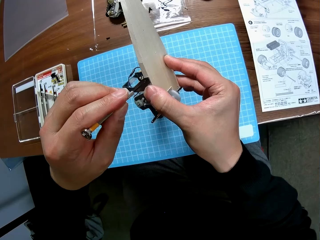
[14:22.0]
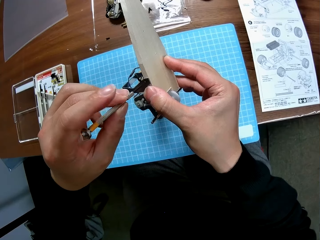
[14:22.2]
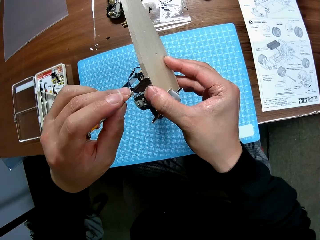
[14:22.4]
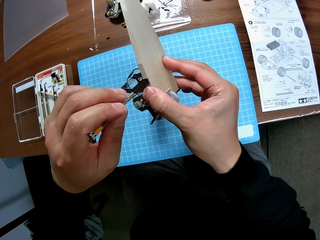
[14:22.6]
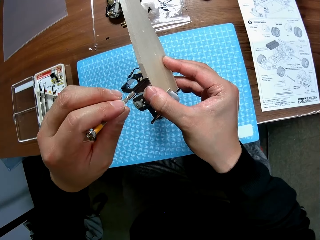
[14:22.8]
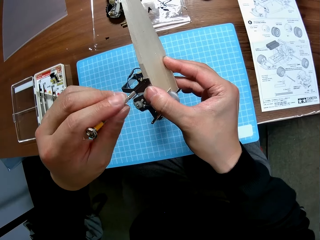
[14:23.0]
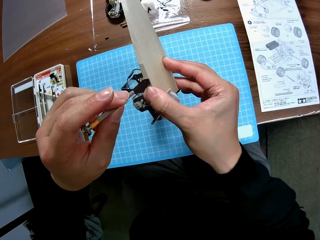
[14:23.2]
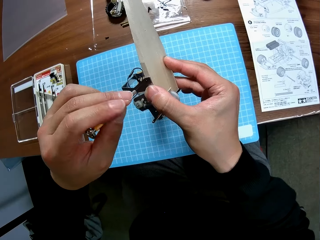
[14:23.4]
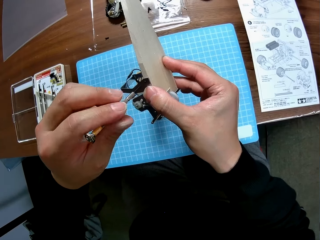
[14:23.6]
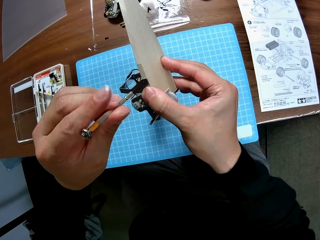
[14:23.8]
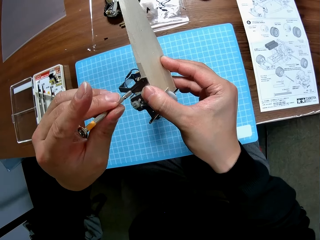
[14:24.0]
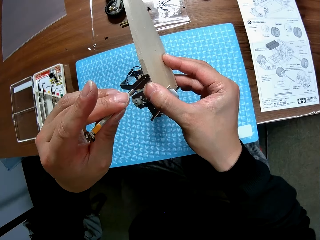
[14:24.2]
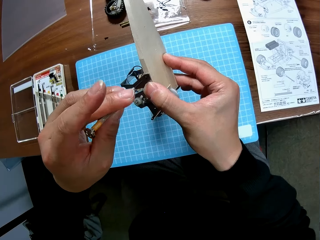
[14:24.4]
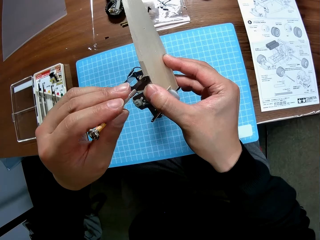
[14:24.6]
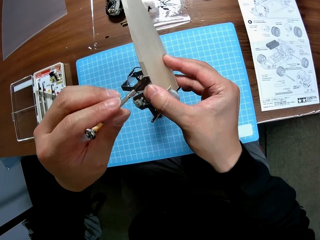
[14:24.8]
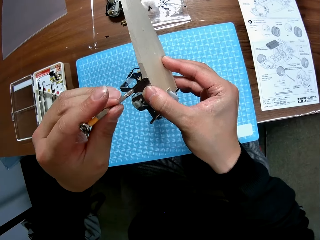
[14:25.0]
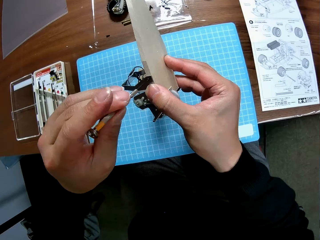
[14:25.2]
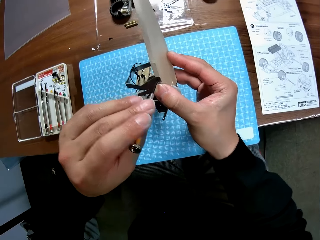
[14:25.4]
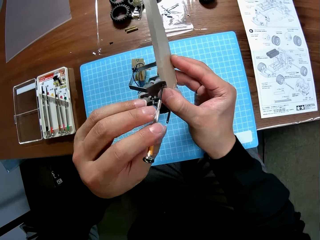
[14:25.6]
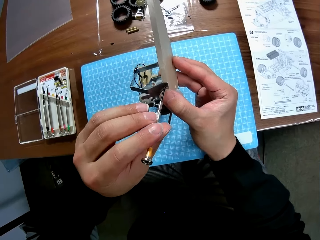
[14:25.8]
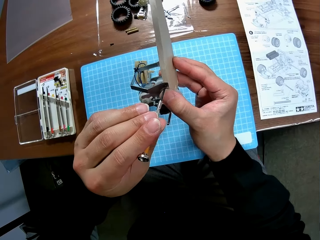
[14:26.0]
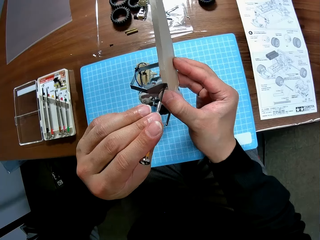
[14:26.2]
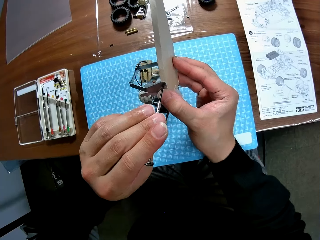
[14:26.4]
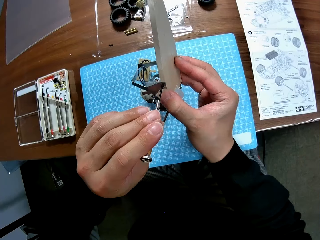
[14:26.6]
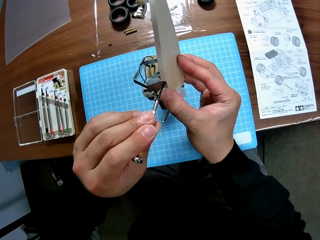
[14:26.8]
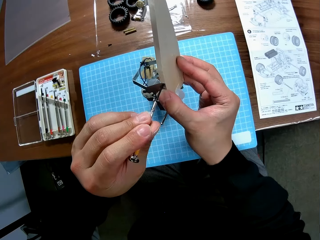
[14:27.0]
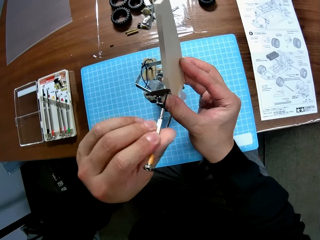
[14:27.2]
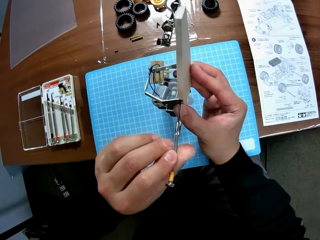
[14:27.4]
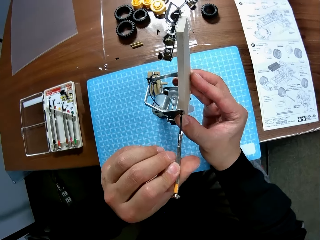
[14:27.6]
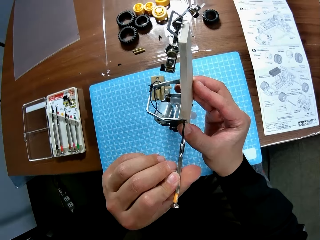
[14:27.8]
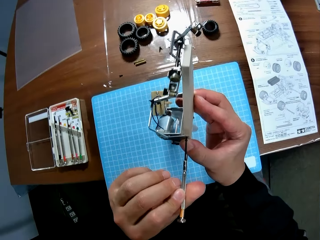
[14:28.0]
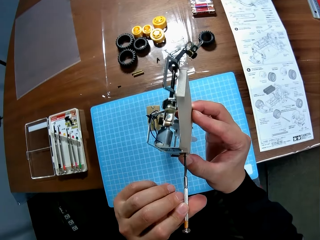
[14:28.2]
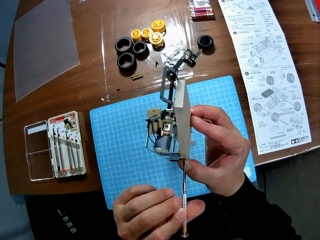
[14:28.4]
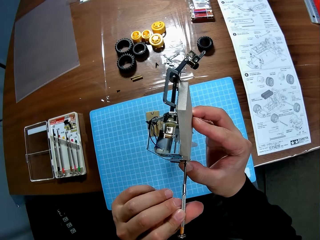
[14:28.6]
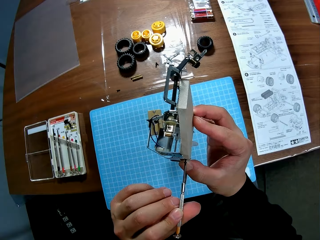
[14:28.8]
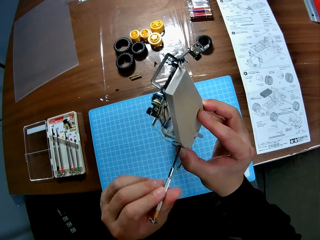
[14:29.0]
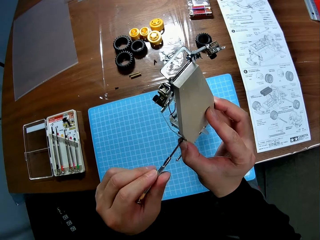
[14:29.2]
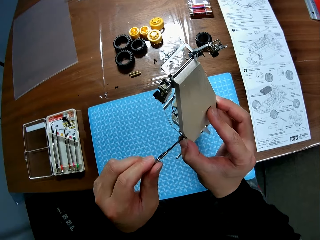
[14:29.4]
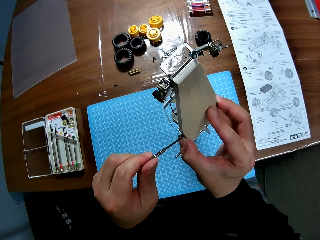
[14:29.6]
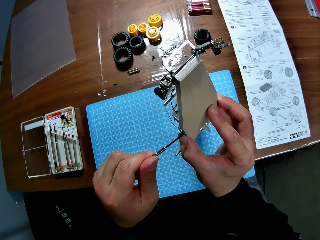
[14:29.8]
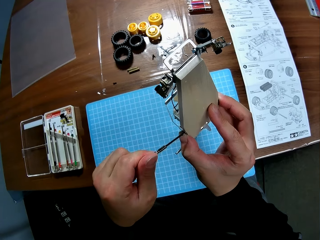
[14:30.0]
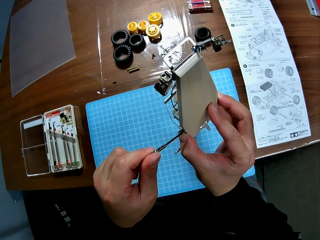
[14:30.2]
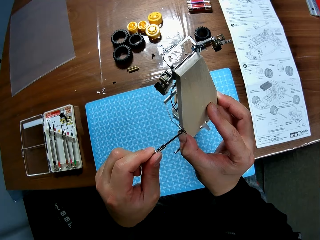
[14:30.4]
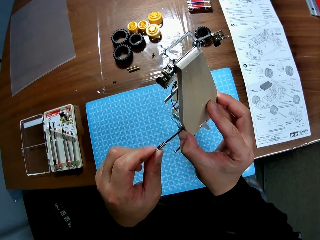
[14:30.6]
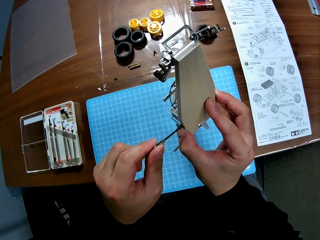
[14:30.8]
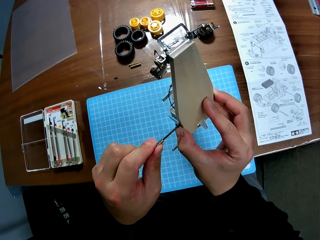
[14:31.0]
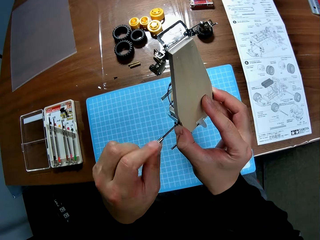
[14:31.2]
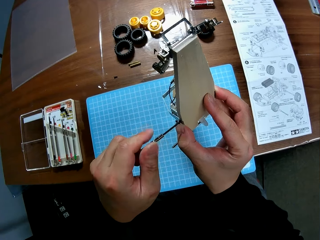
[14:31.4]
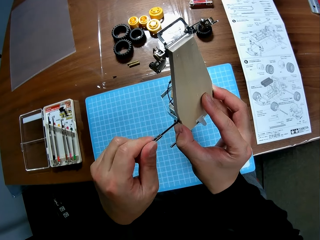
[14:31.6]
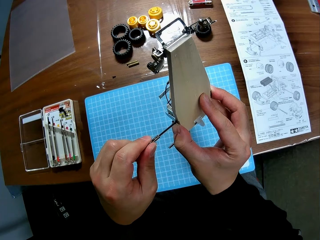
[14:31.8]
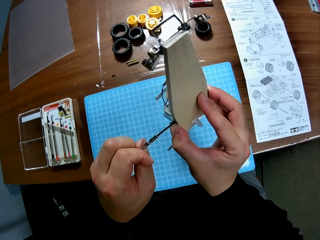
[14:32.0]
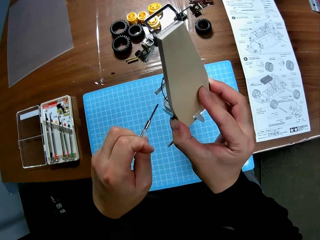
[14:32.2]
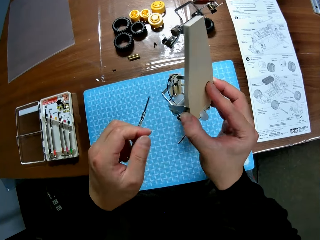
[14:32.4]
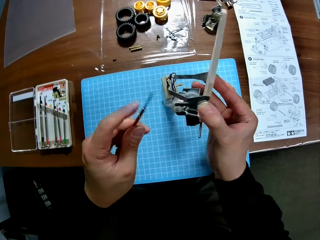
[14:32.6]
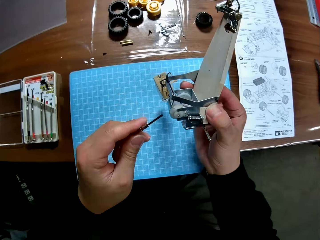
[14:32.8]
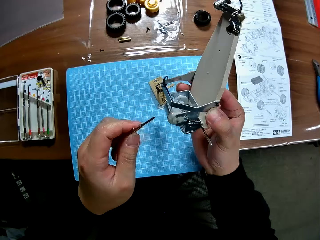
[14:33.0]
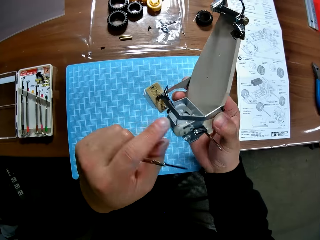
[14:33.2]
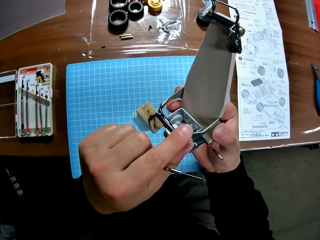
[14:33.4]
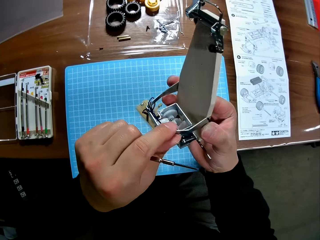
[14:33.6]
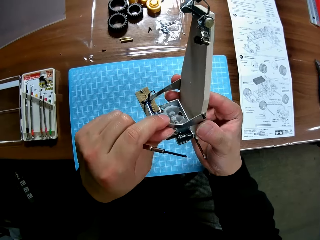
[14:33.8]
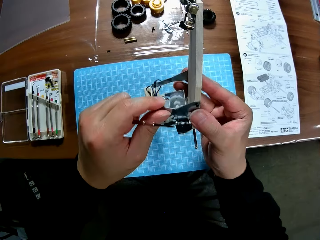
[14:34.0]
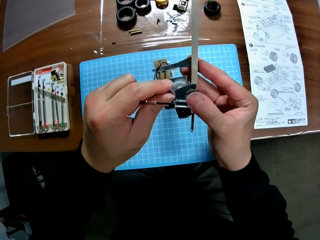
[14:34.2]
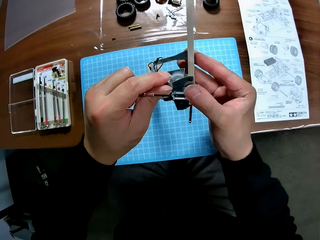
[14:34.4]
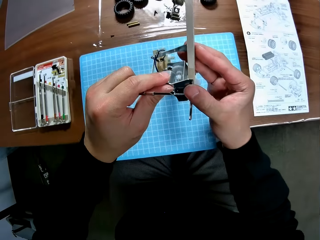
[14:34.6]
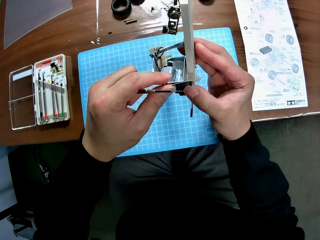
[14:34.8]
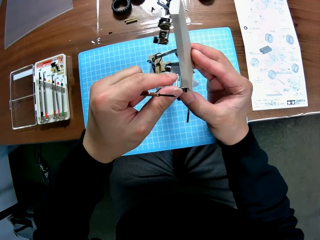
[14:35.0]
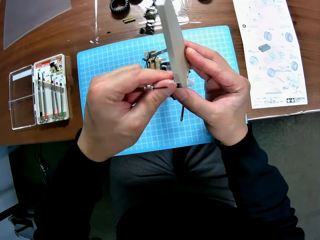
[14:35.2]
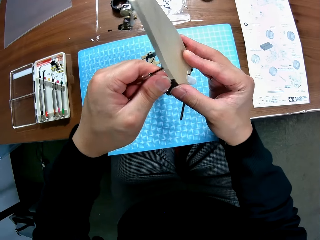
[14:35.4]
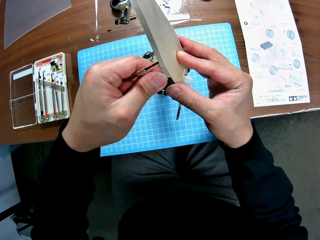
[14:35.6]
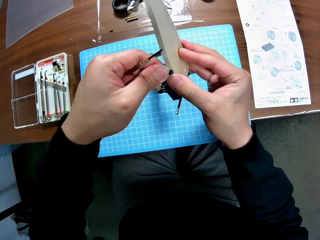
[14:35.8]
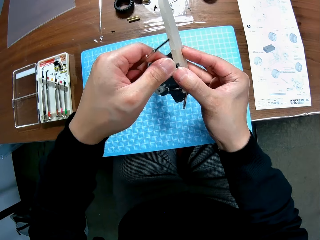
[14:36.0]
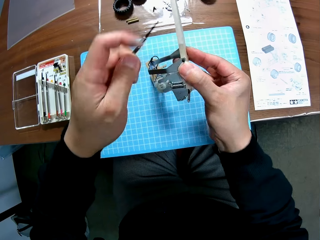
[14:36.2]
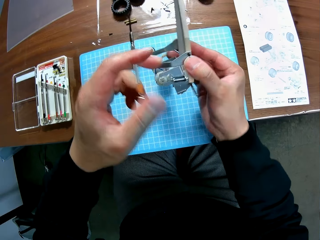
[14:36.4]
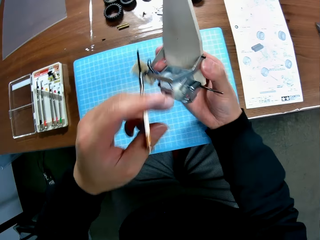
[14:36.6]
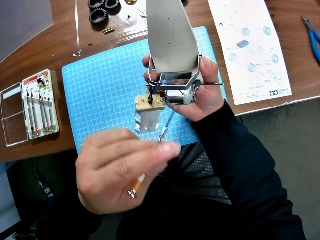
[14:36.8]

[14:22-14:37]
The camera wearer checks part of the toy car. He unfastens the screw and pulls the screwdriver. He adjusts the toy car in his right hand with his left hand. He checks part of the toy car.

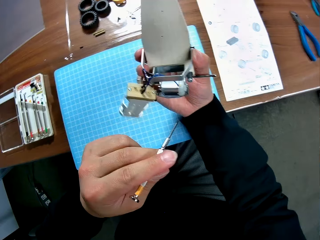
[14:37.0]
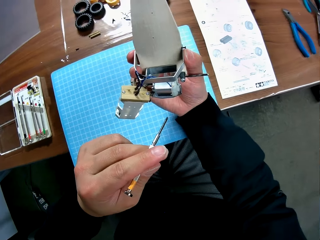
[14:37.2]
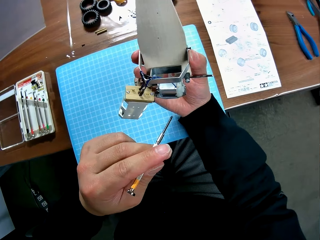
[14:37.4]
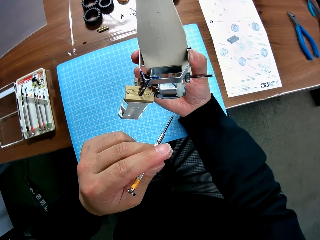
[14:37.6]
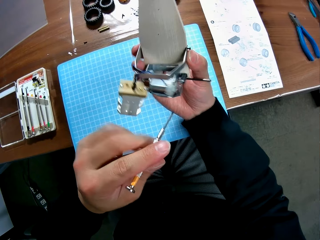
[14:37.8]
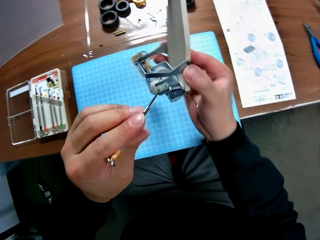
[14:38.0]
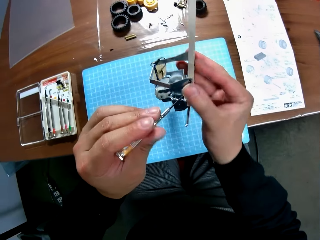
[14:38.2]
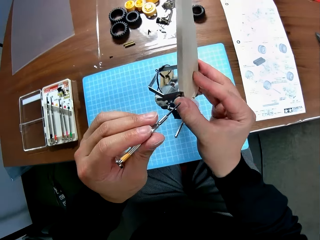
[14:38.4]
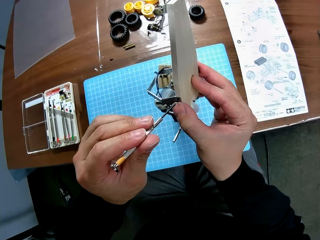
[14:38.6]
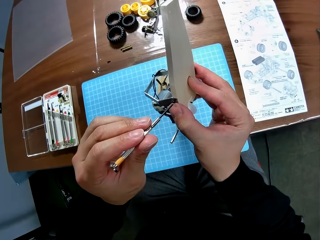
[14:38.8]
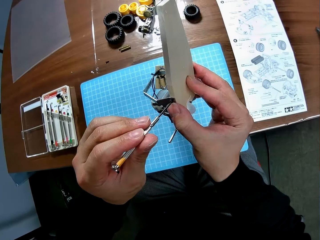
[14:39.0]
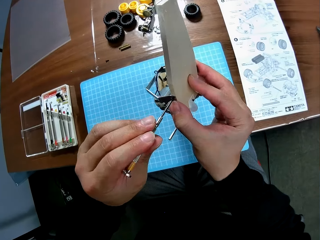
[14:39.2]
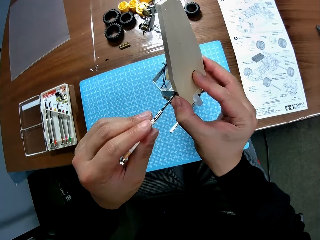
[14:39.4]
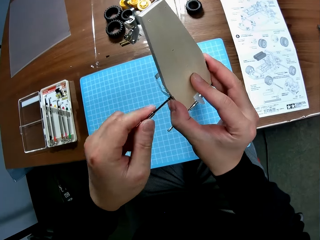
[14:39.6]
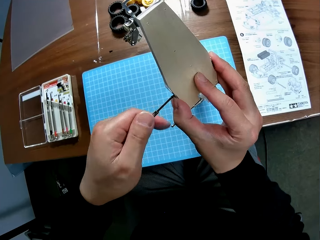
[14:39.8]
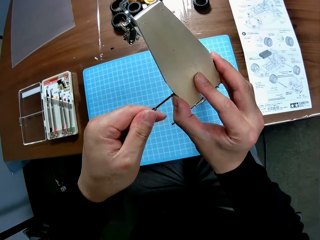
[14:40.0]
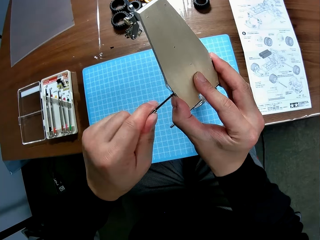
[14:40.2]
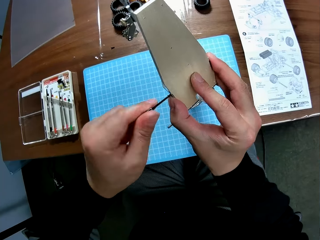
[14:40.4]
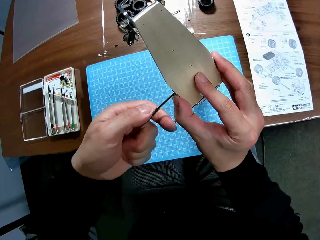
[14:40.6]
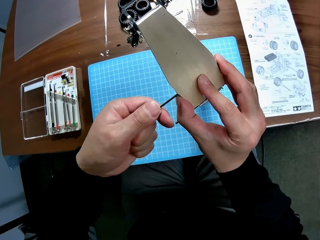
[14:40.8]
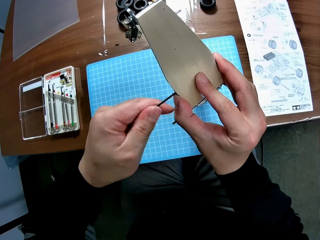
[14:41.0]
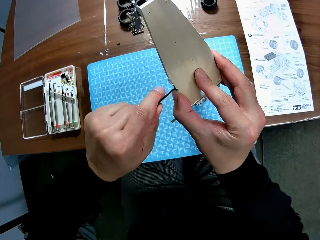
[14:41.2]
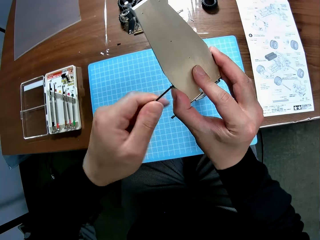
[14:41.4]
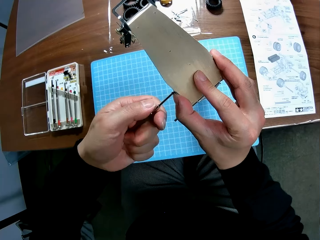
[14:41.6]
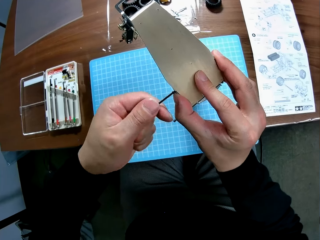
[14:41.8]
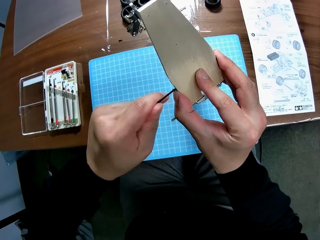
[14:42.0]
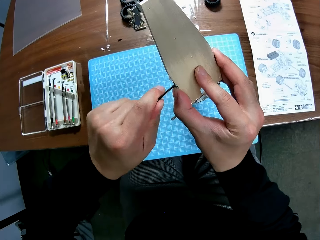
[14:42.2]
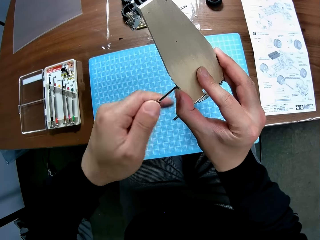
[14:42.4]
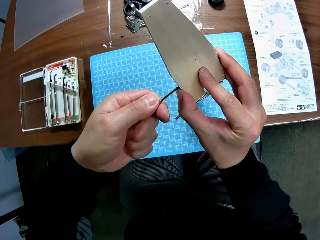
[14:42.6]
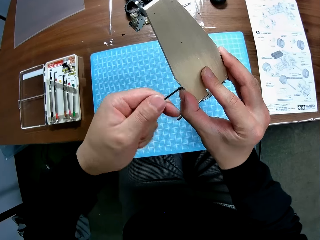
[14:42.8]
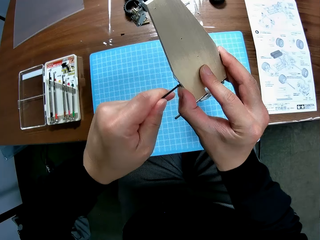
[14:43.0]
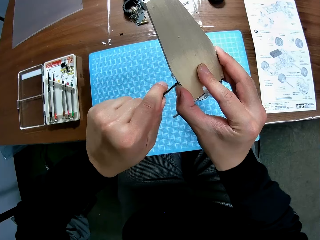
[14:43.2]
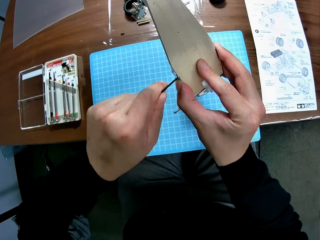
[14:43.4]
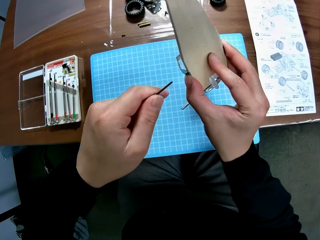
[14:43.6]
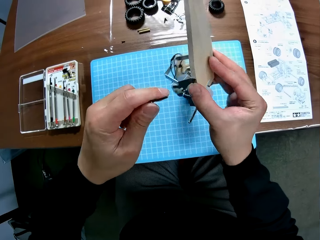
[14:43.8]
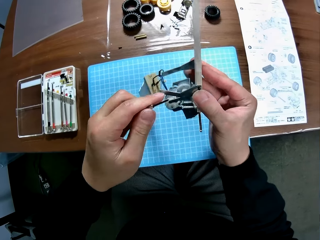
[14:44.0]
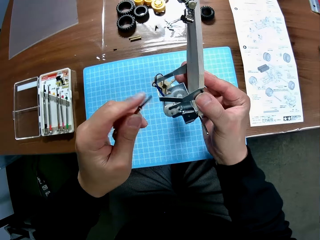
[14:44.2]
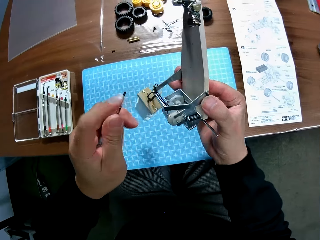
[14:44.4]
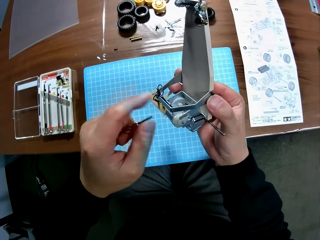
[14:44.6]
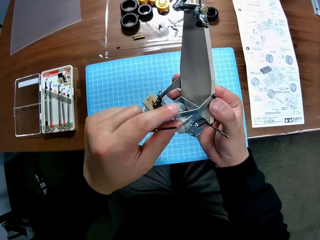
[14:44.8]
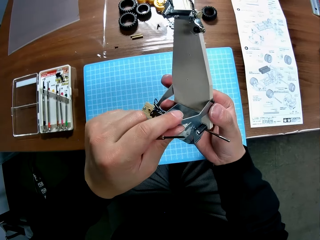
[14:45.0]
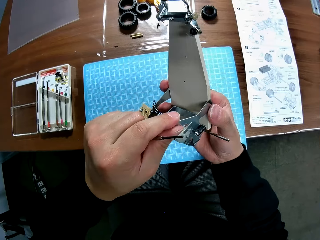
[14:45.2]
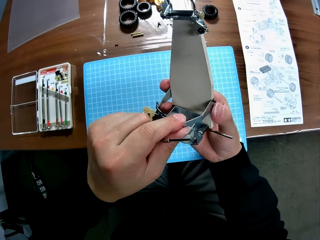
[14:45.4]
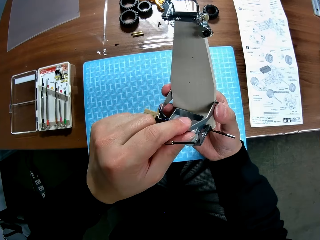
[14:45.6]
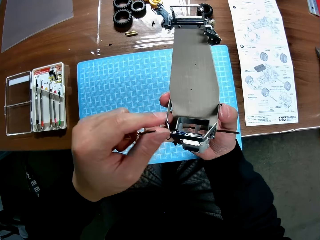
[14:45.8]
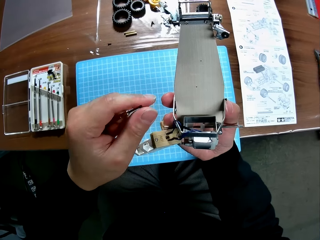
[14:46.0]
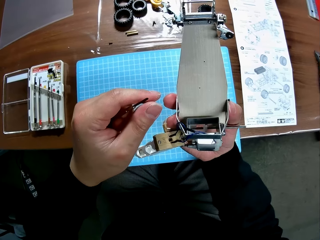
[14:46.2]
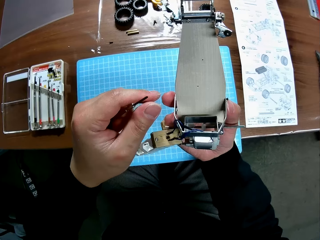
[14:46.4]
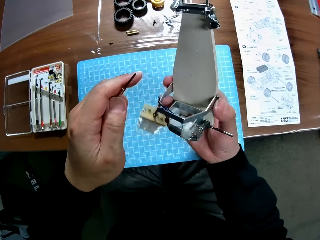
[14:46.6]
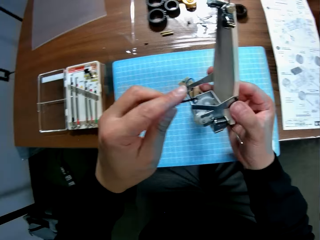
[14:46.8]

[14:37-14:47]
The camera wearer continues screwing the toy car with the screwdriver in his left hand. He adjusts the toy car in his right hand with his left hand. He checks part of the toy car.
